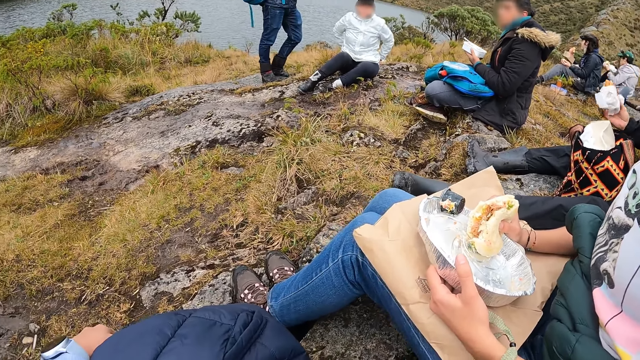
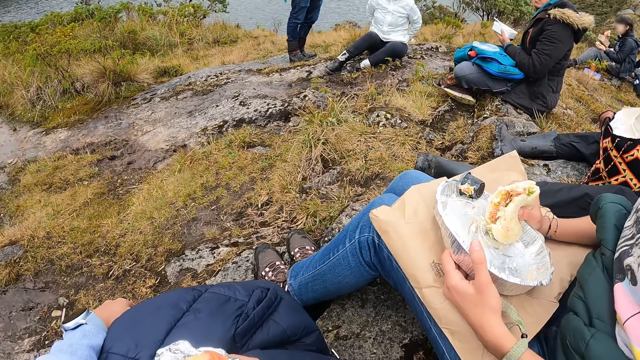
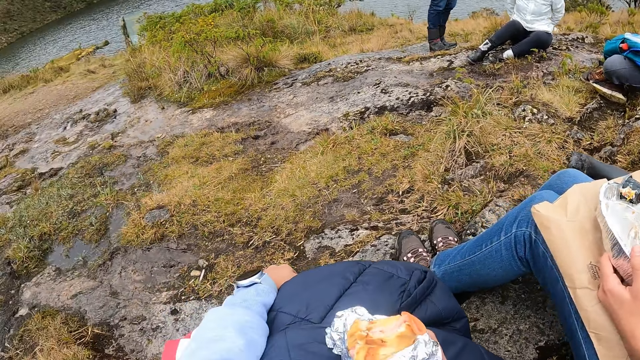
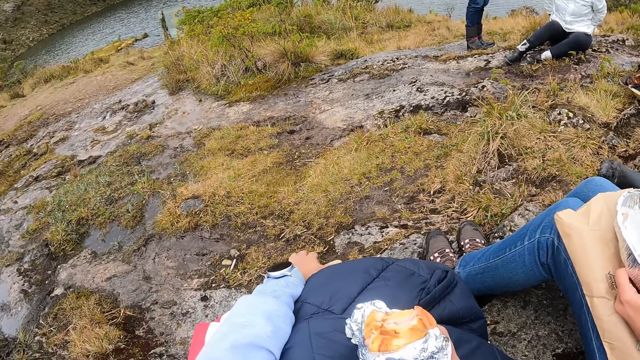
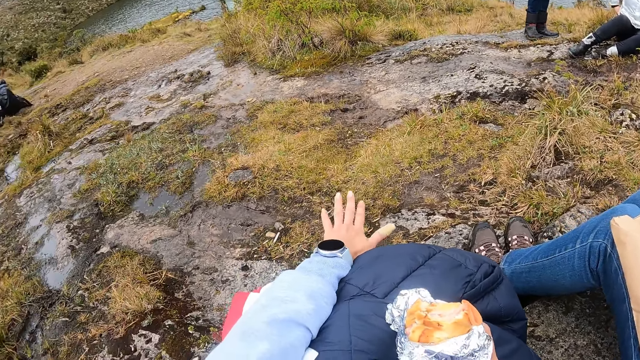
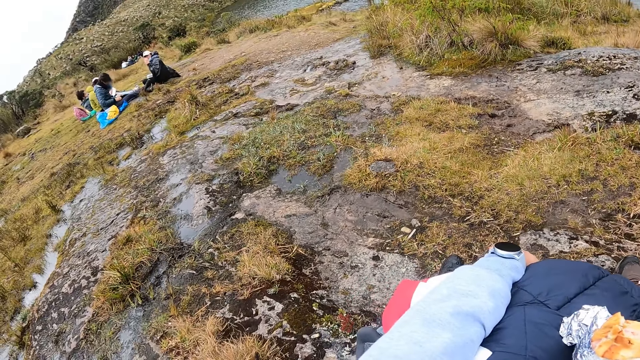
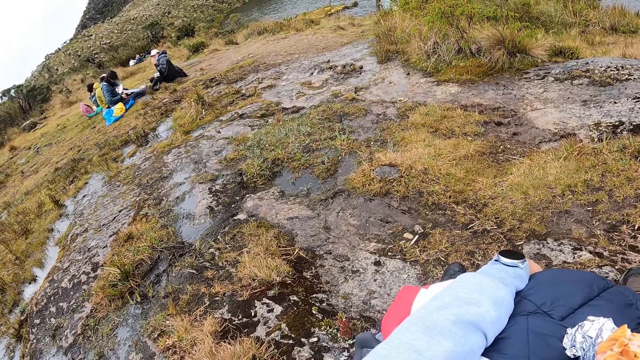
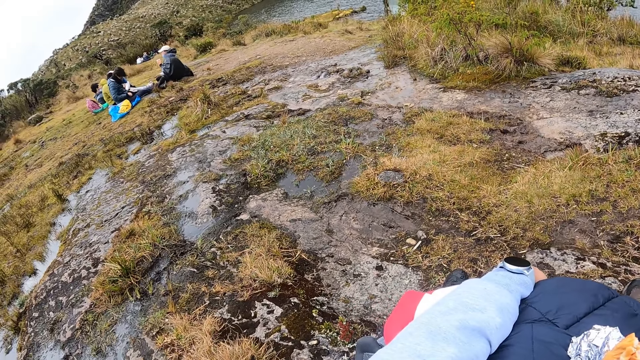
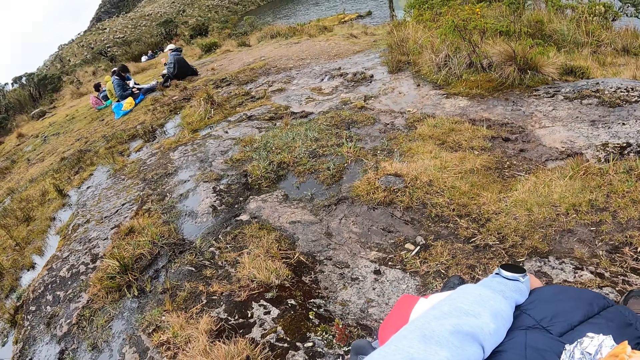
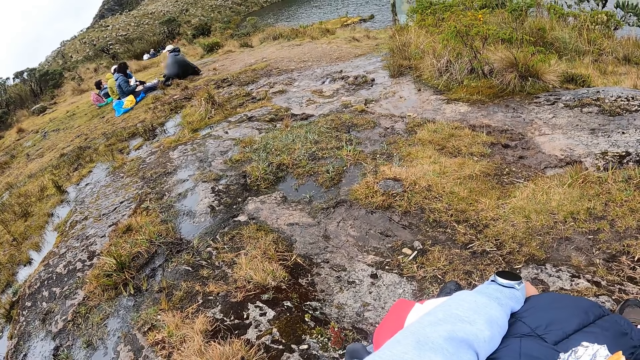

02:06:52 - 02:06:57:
The man drops the burger on the floor with his right hand.

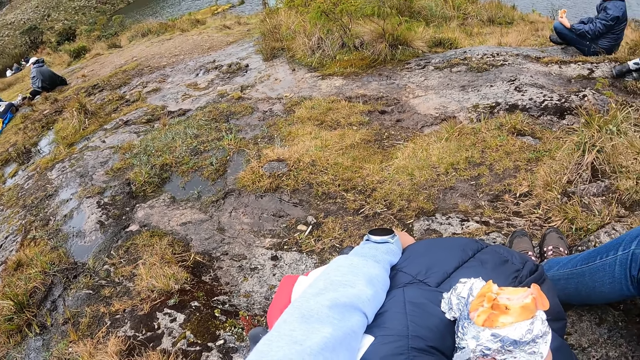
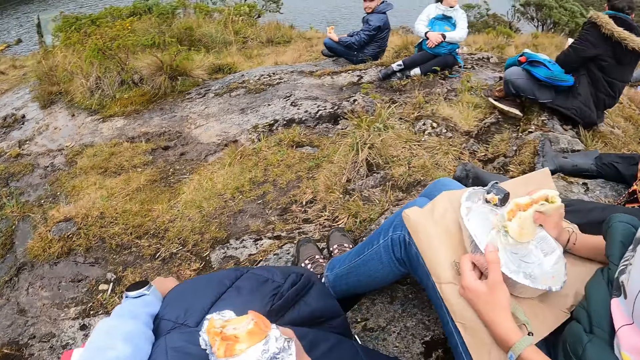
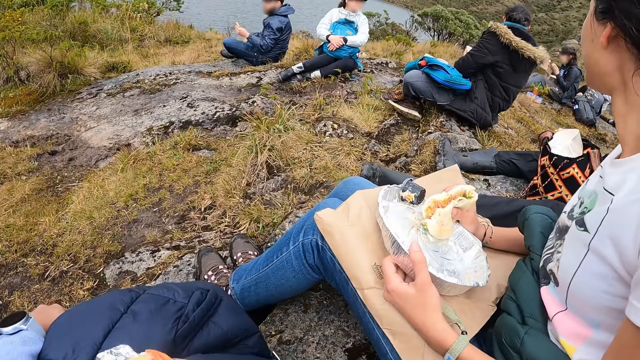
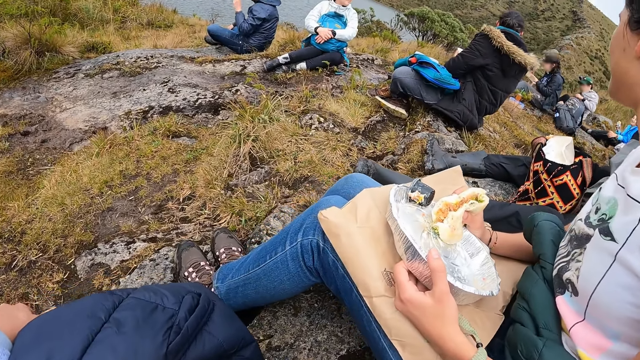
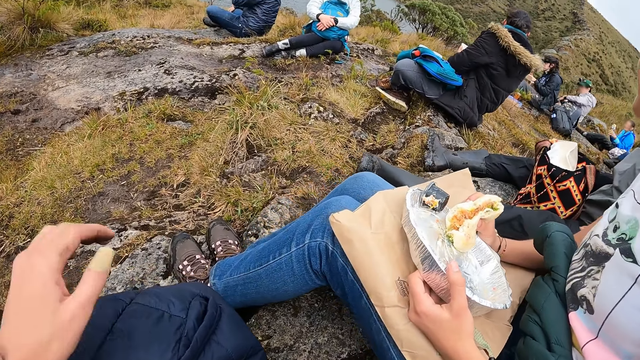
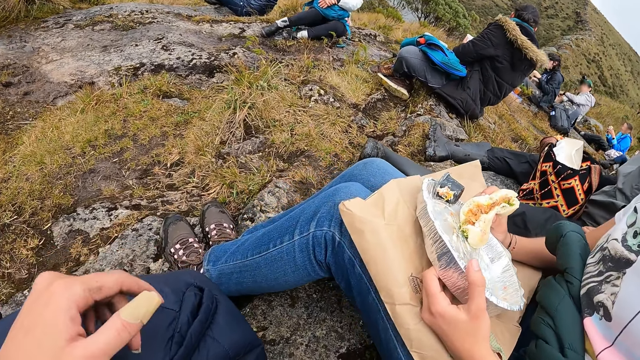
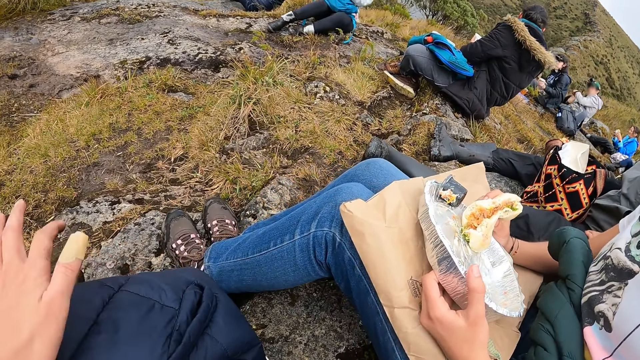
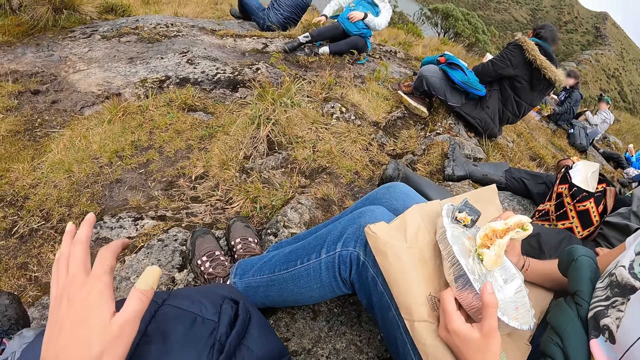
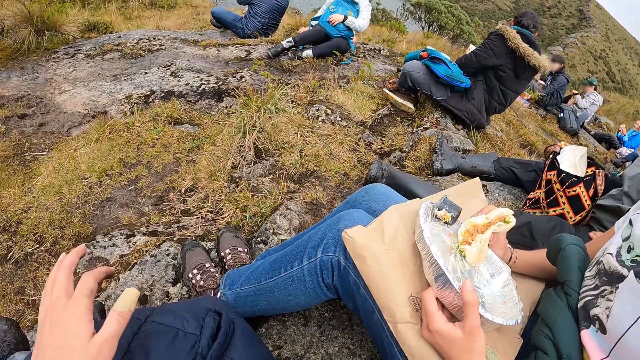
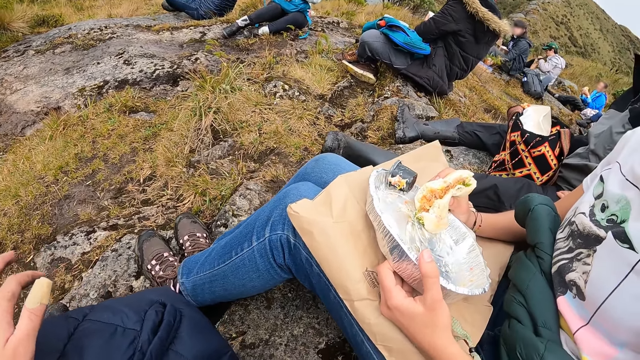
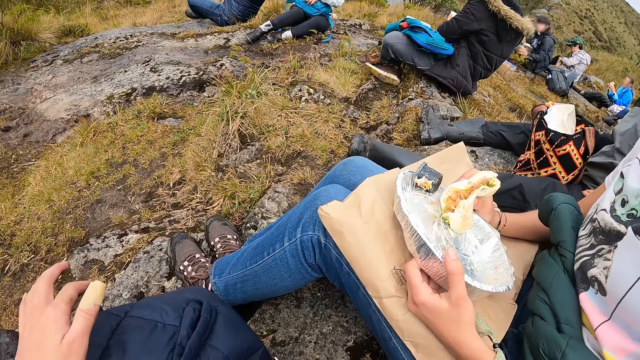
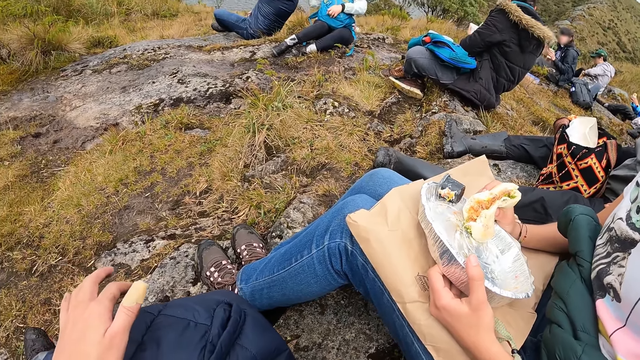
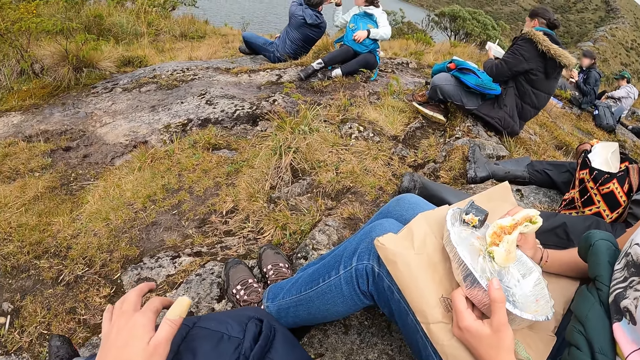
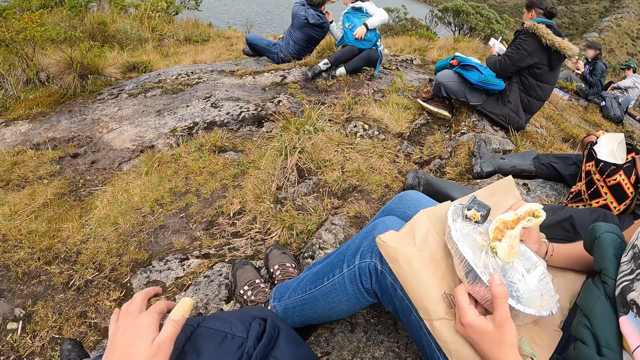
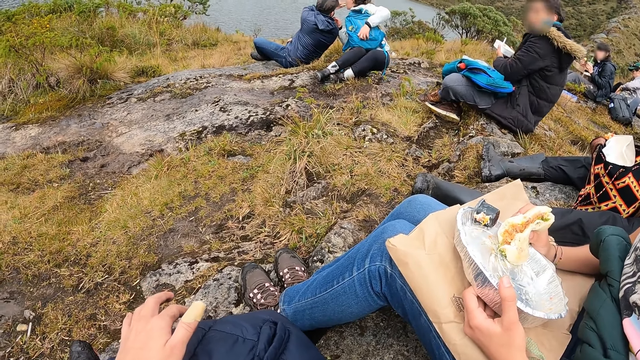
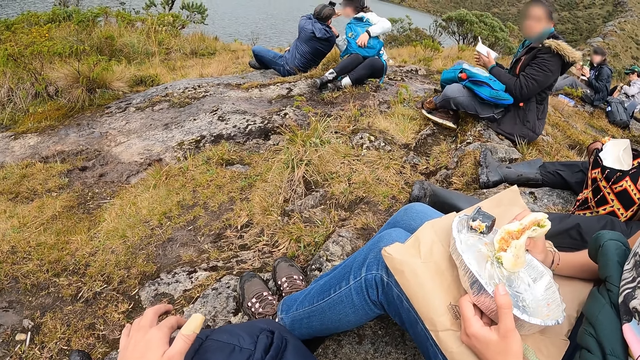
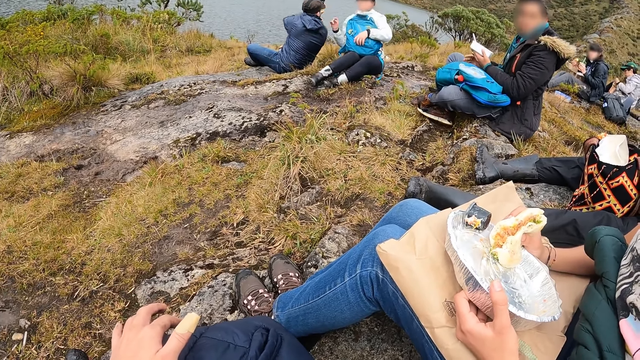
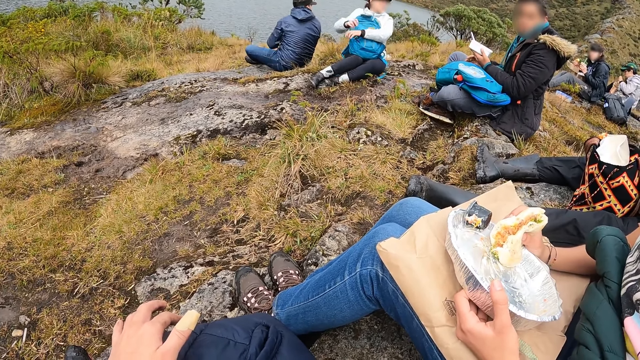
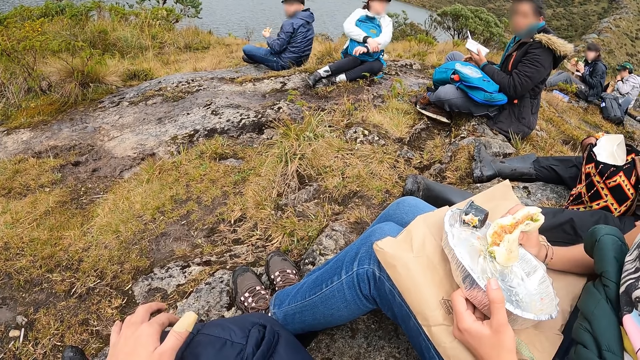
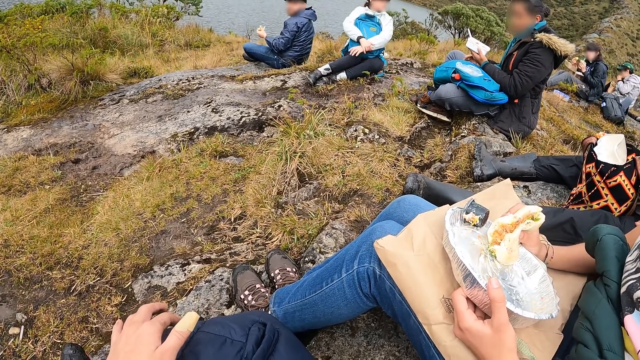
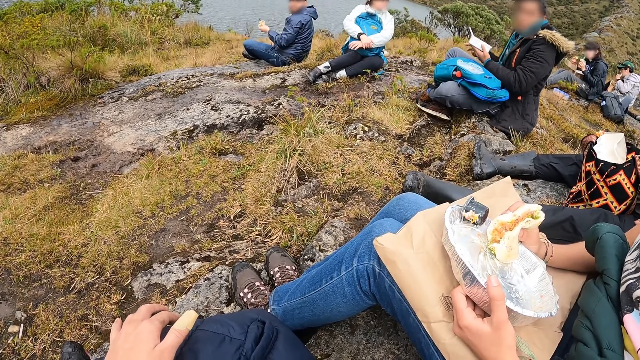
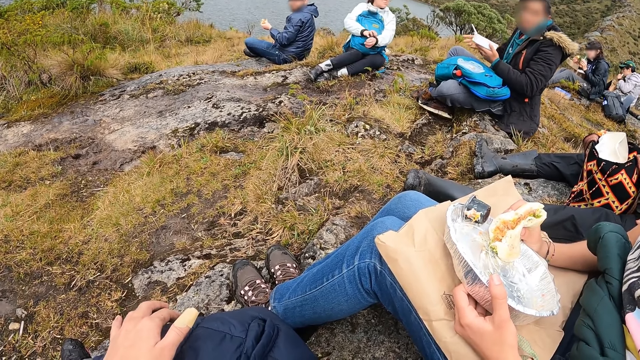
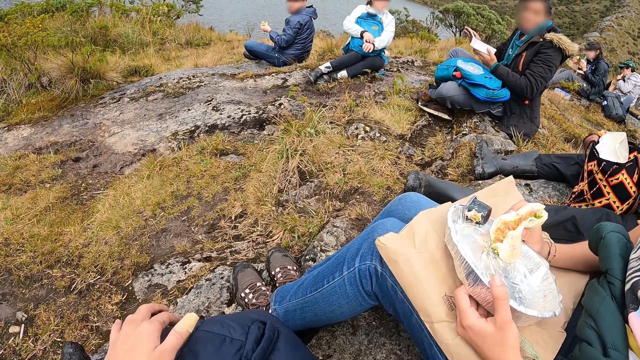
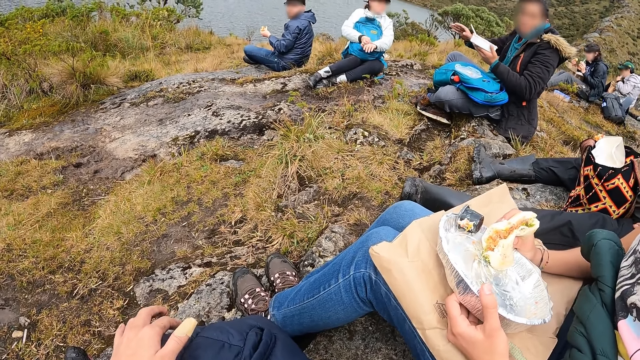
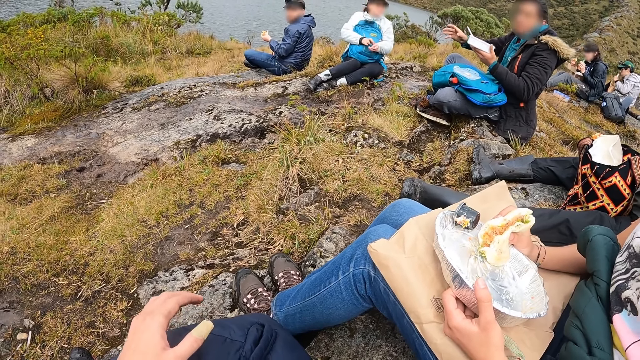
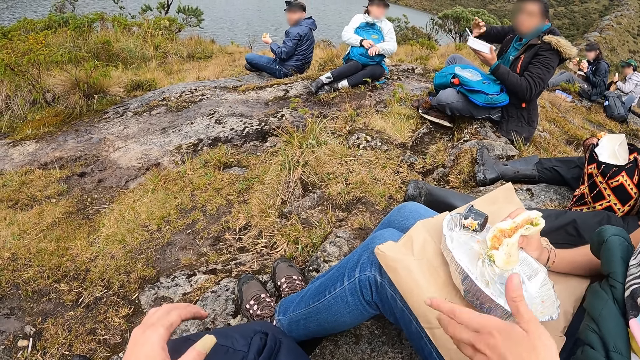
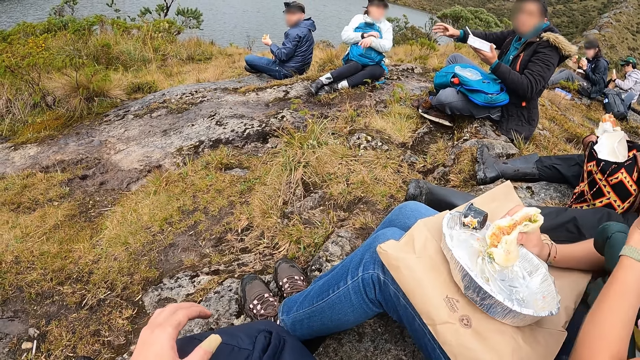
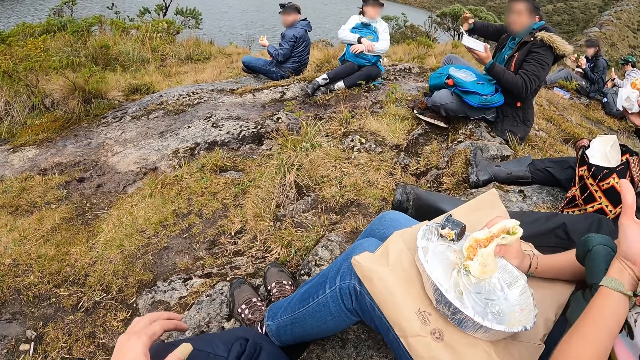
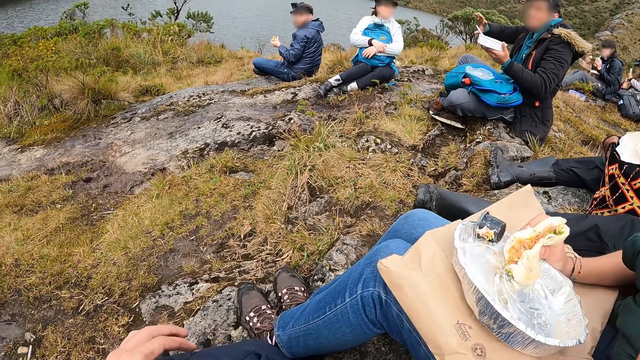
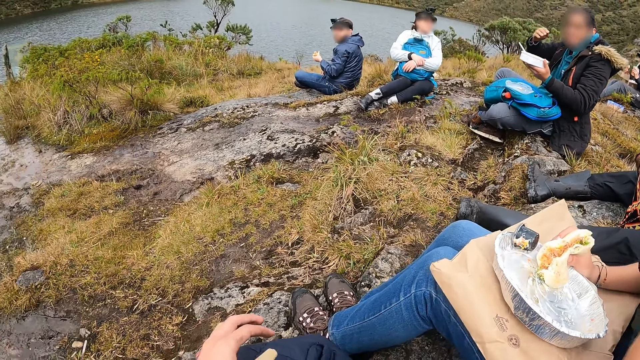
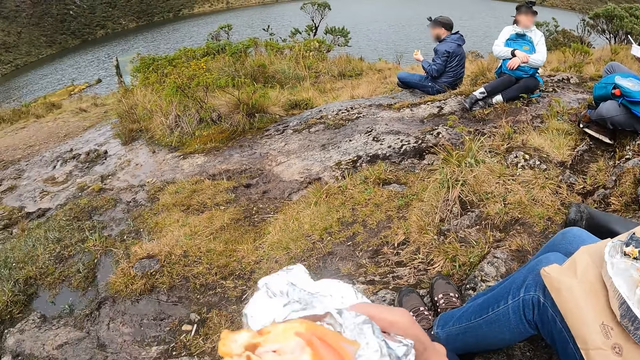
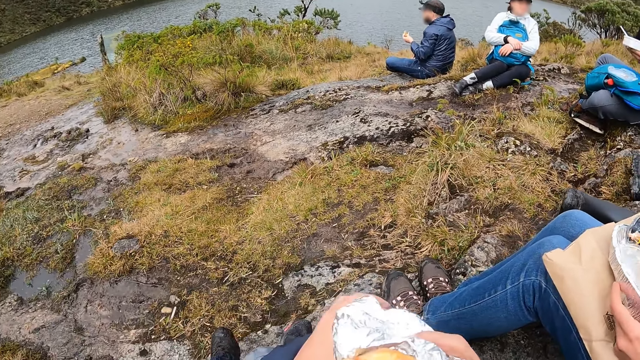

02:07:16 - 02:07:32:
The camera wearer makes a hand gesture. A woman touches something. The woman drops her left hand on the plate. The camera wearer eats the shawarma from the foil paper wrap with her right hand.
